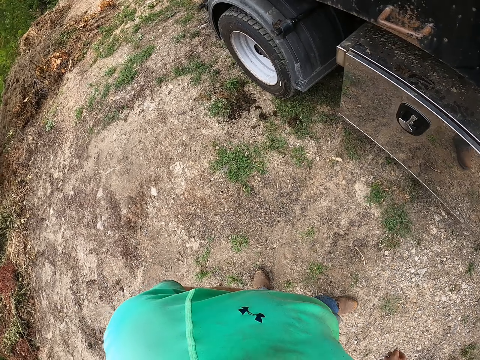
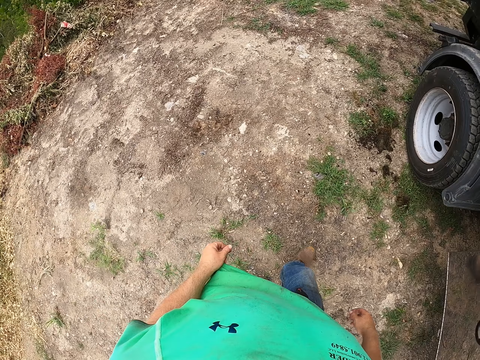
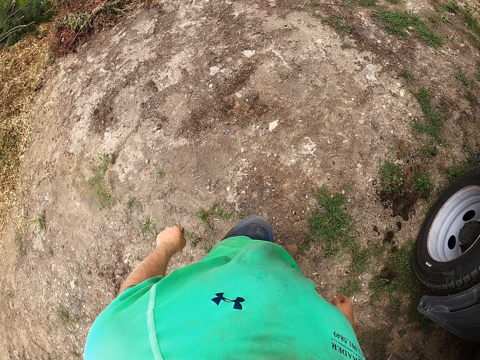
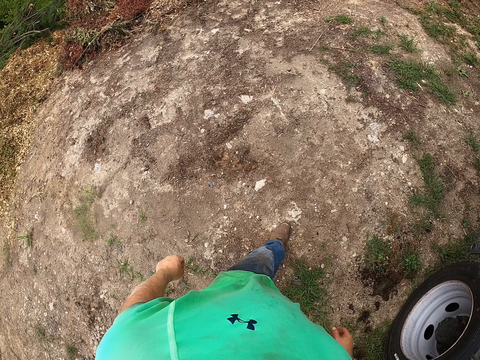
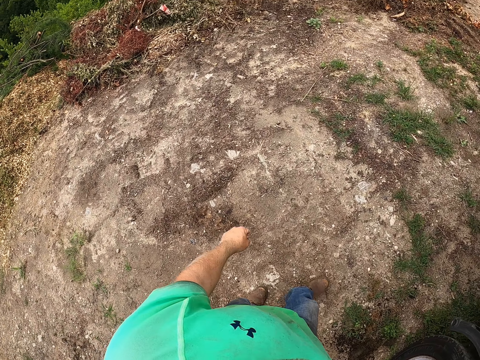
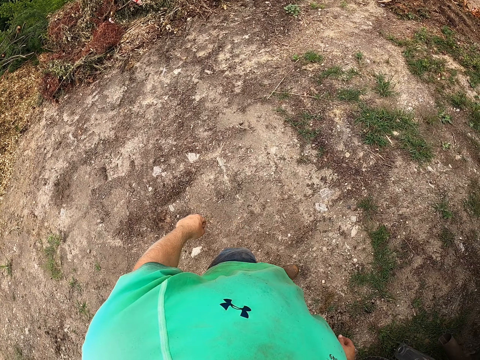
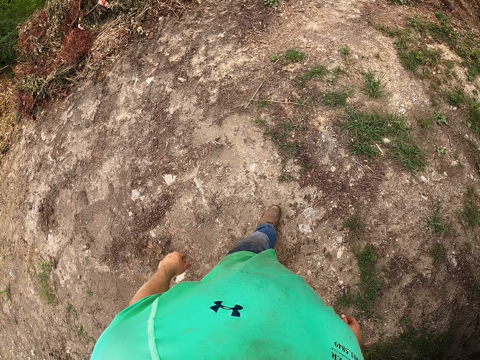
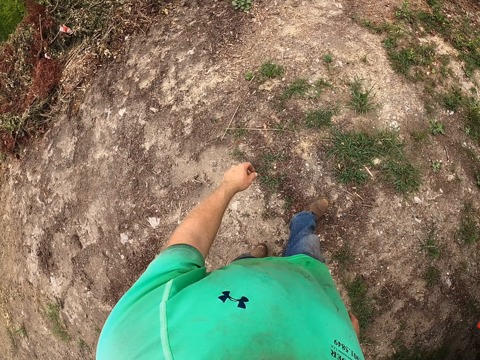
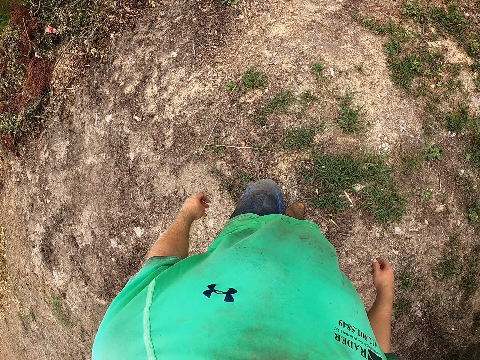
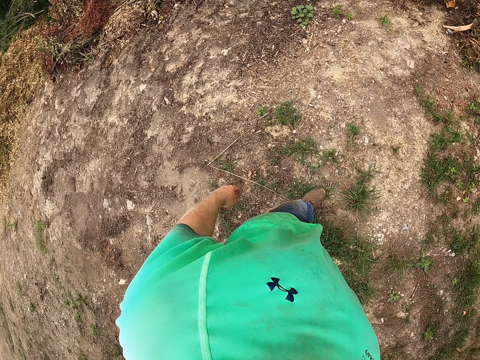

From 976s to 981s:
The camera wearer walks around the compound.

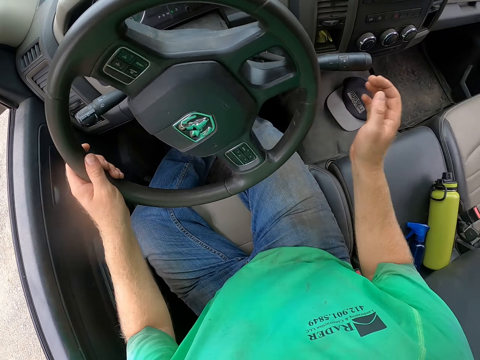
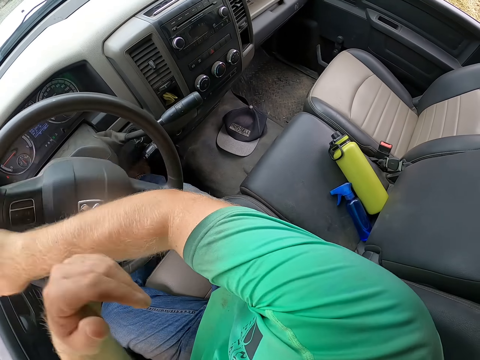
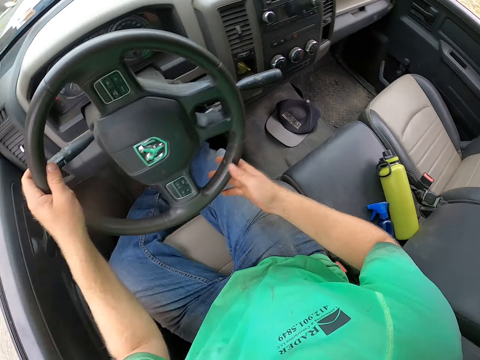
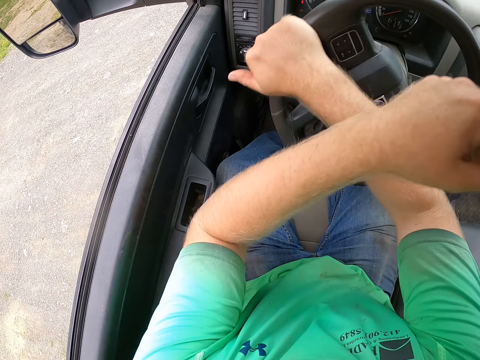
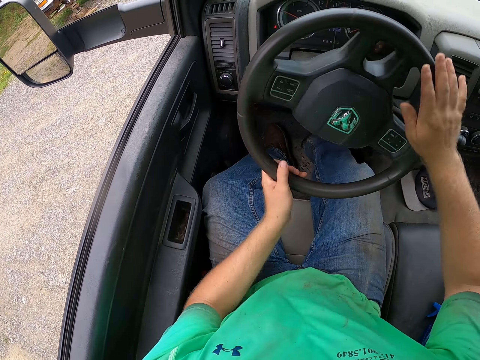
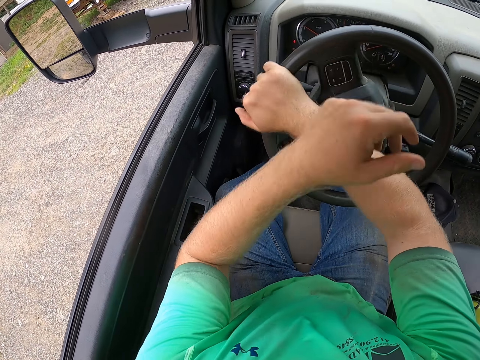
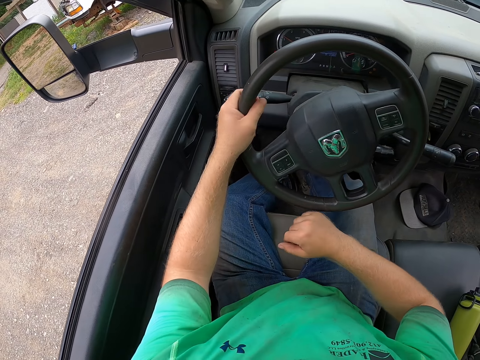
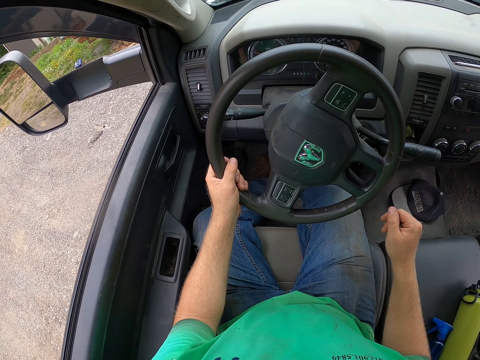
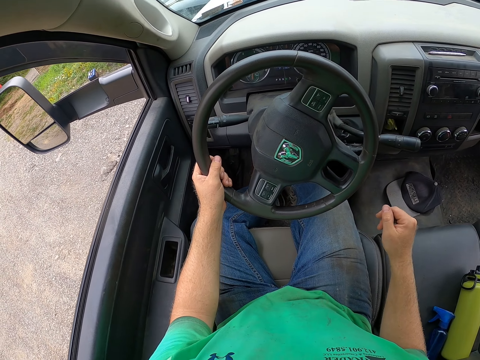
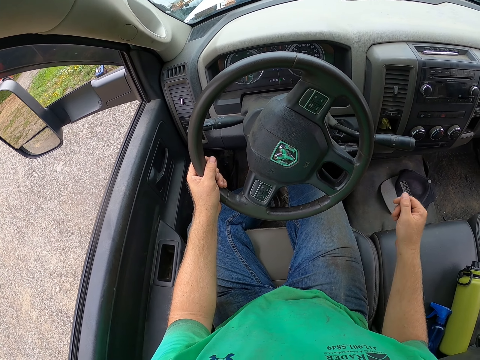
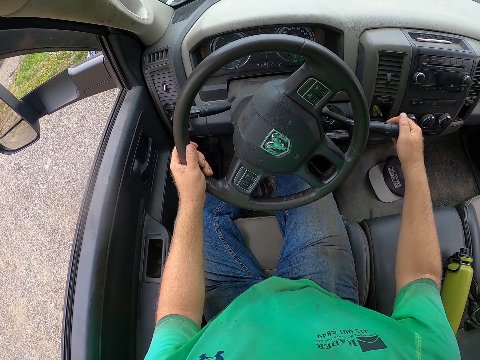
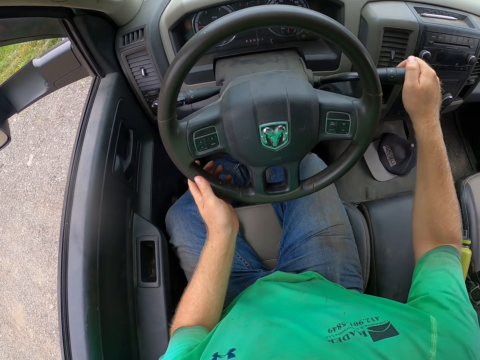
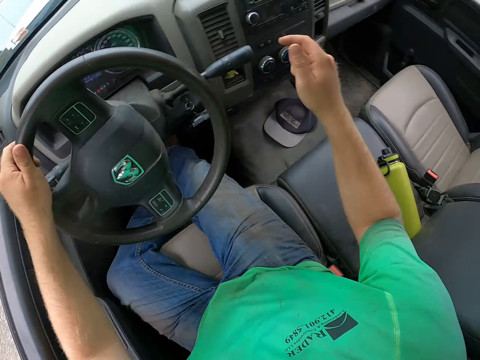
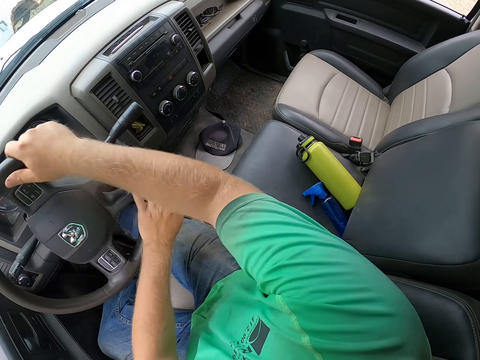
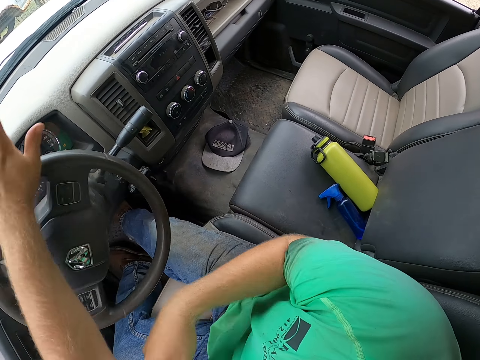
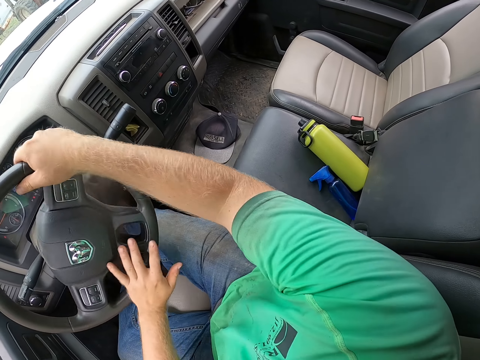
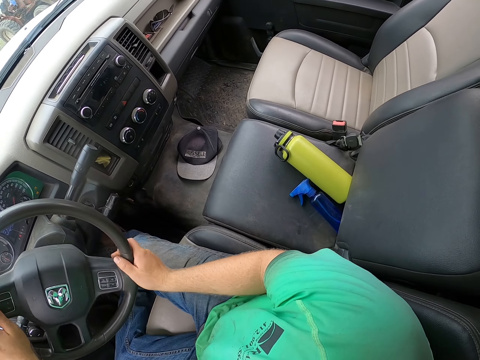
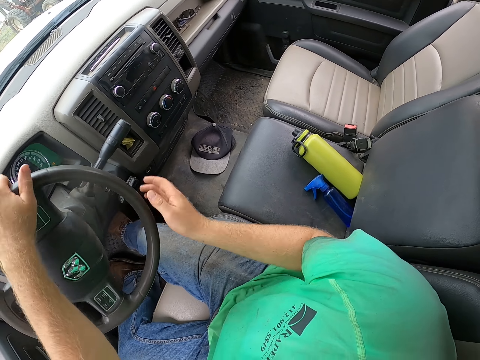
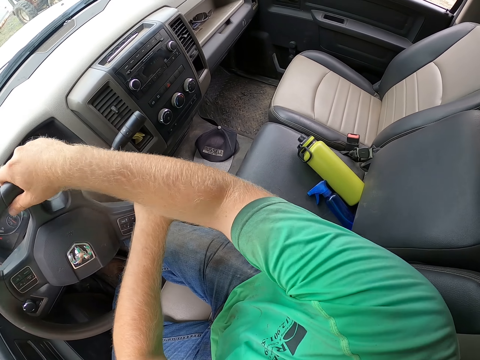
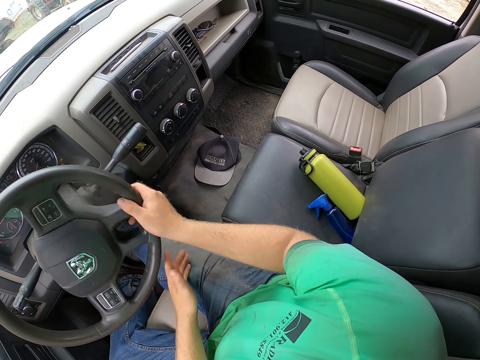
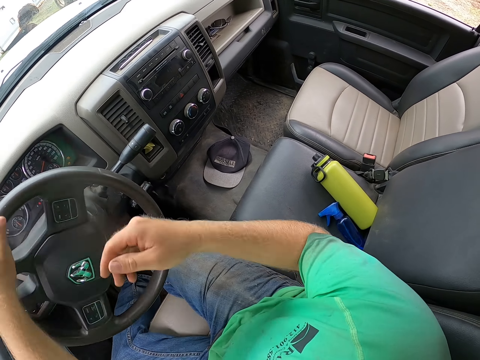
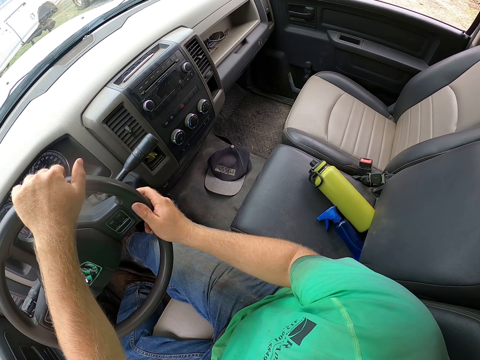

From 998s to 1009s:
The camera wearer drives the truck with the steering wheel in his hands. He reverses the car. He pulls the gear stick of the truck with his right hand.

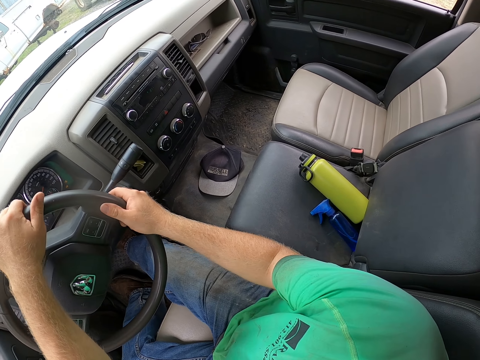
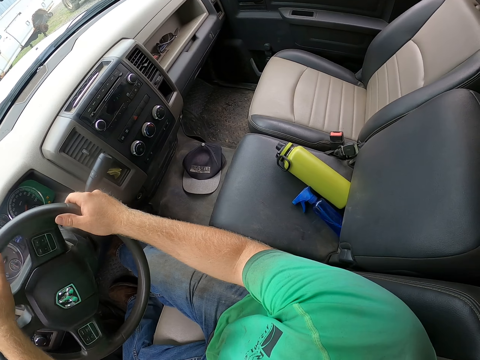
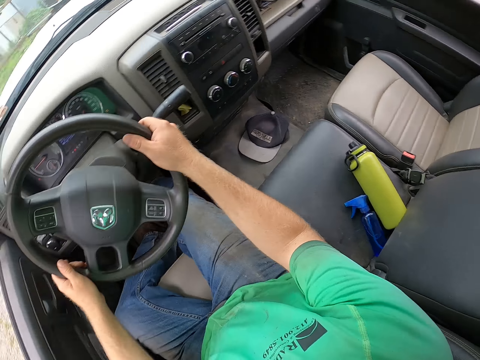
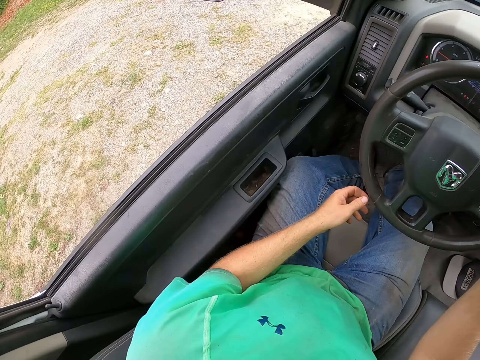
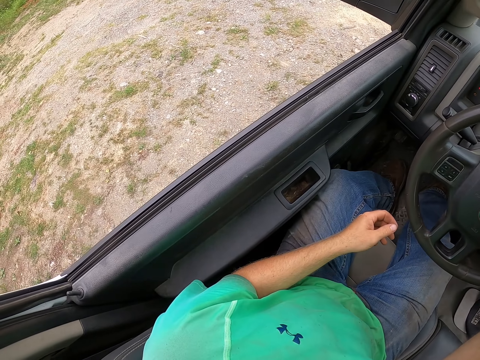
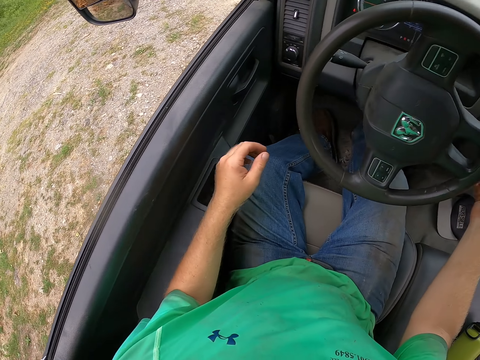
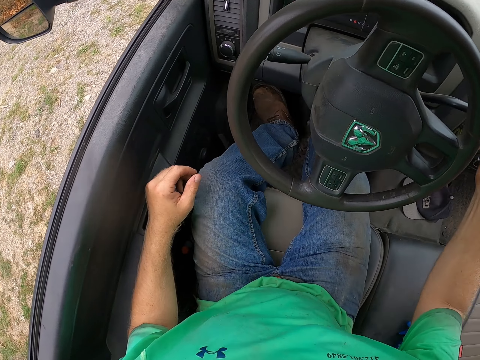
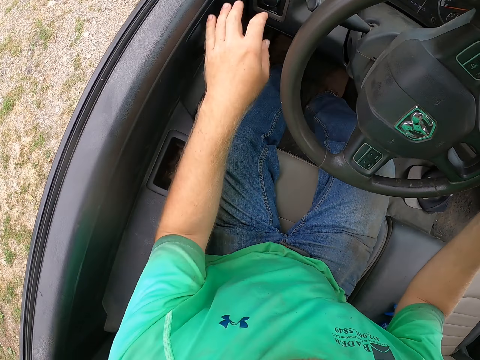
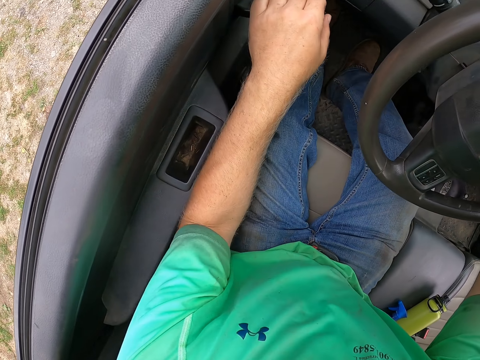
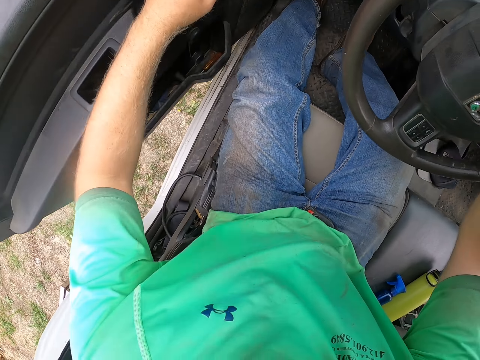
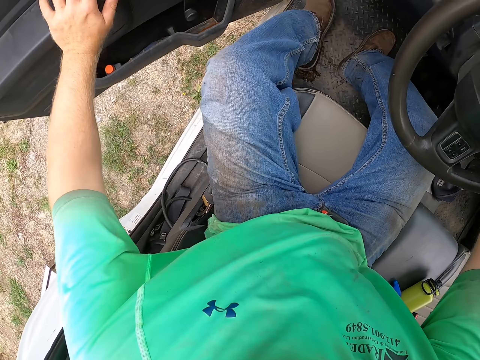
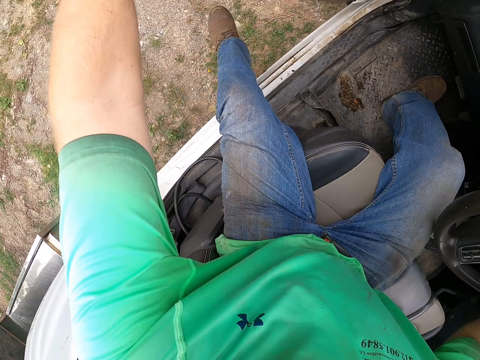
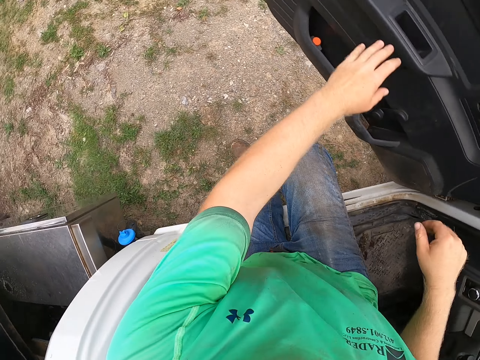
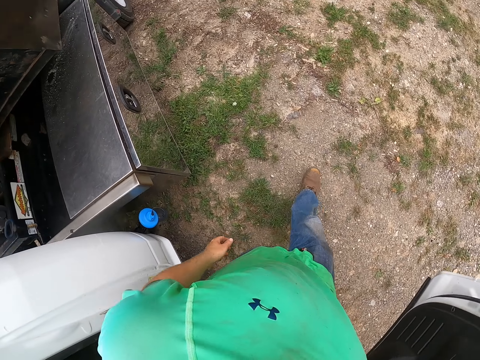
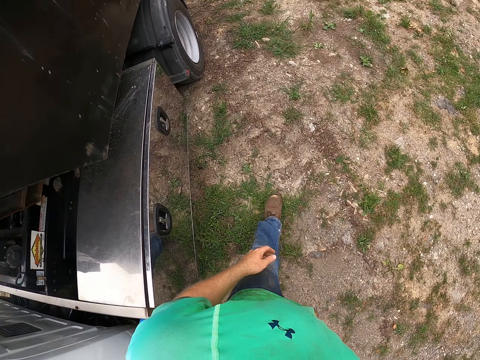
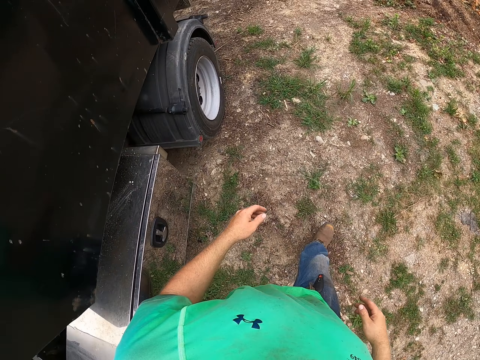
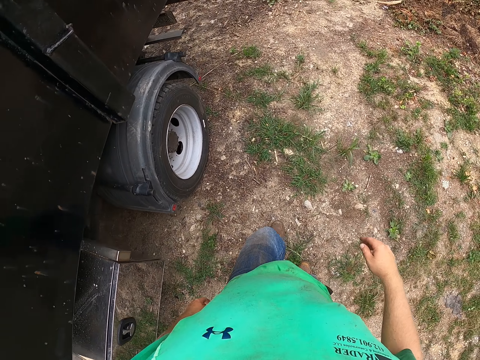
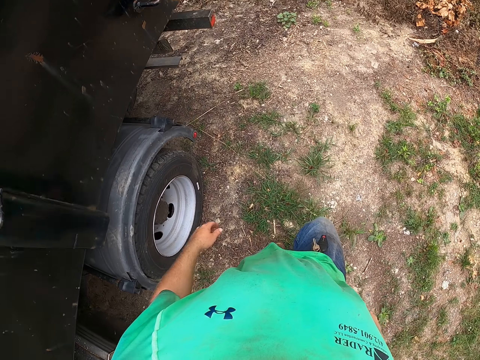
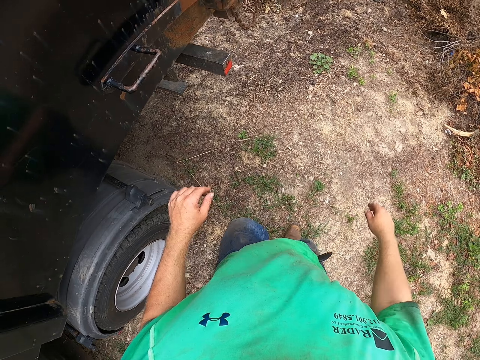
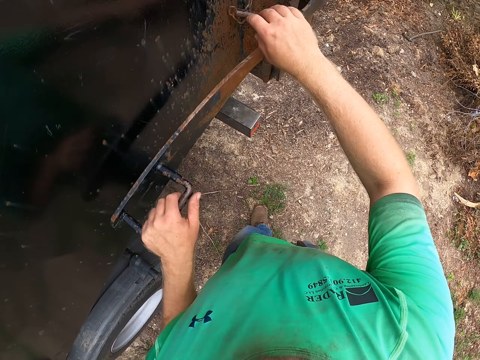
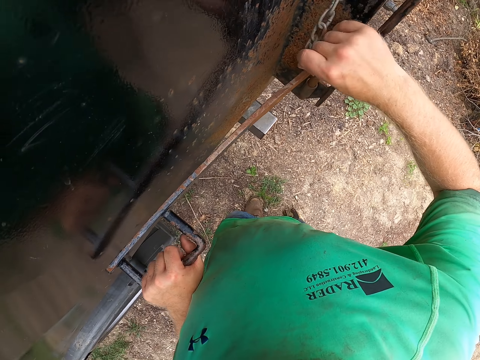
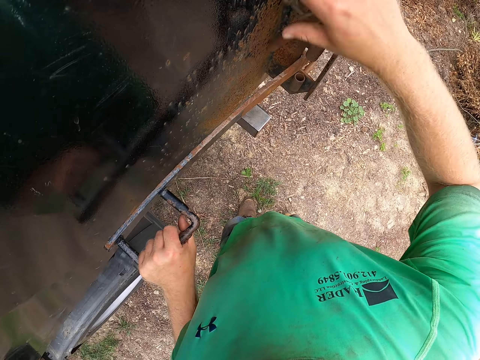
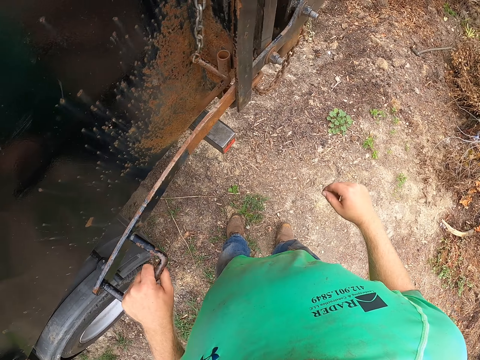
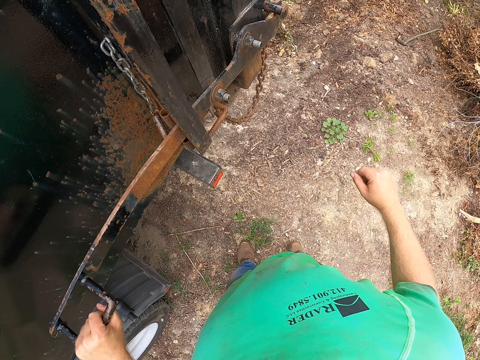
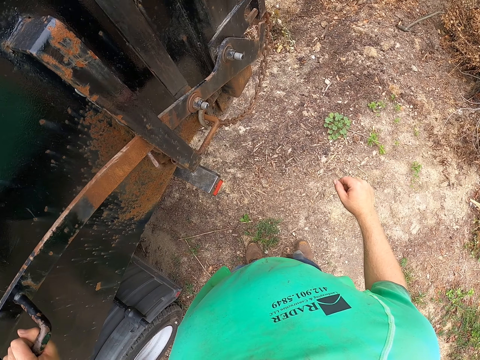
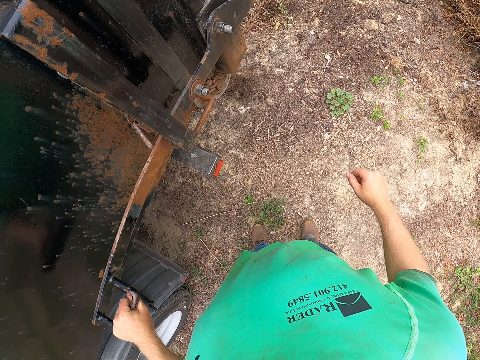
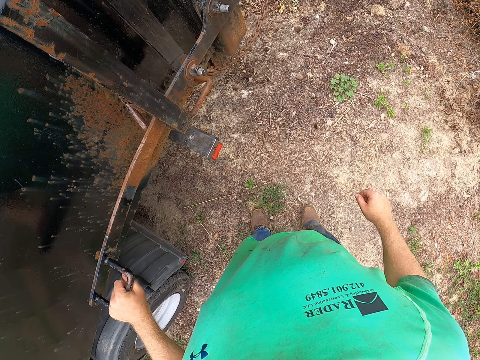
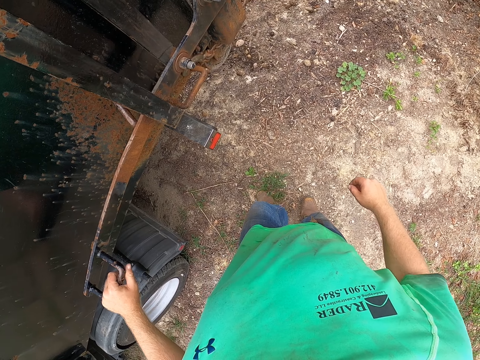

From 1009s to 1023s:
The camera wearer pulls the gear stick of the truck with his right hand. He opens the door of the truck with his left hand. He alights from the truck. He walks around the compound. He places his left hand on a handle on the truck. He unhooks a chain from the truck with his right hand. He opens the truck door. He pulls the handle on the truck with his left hand.
